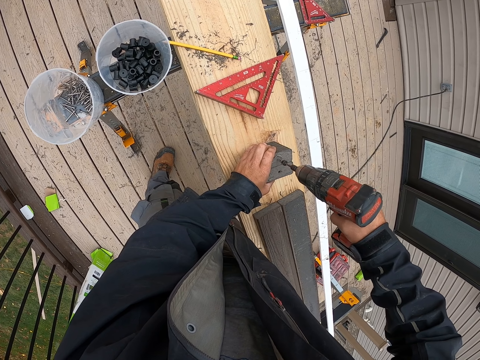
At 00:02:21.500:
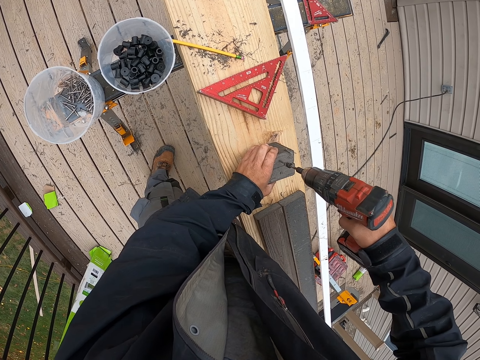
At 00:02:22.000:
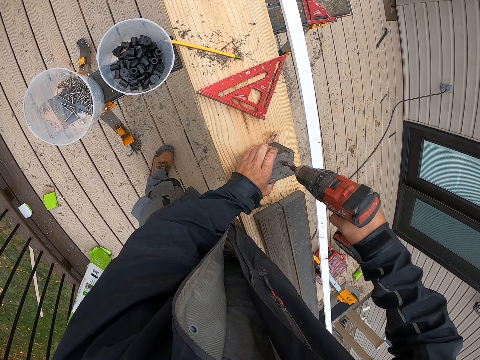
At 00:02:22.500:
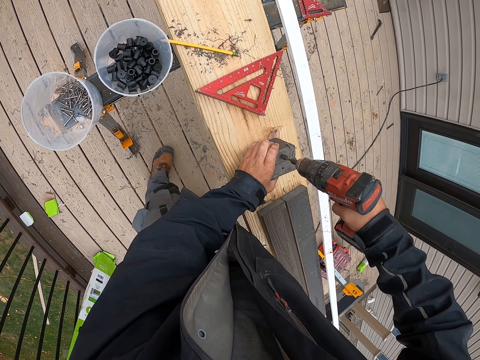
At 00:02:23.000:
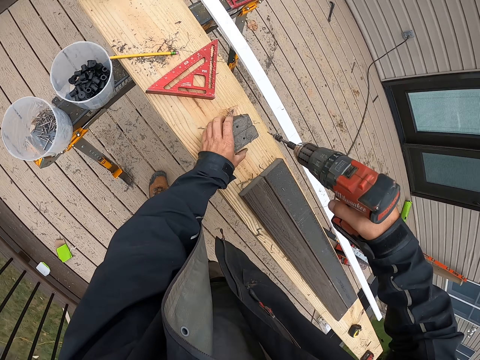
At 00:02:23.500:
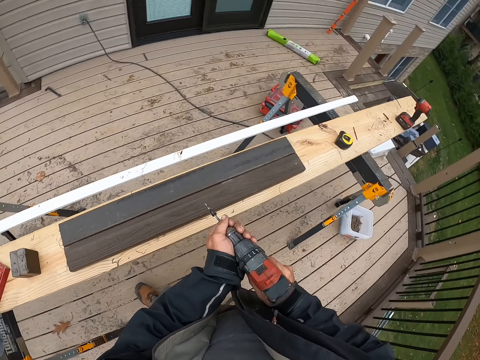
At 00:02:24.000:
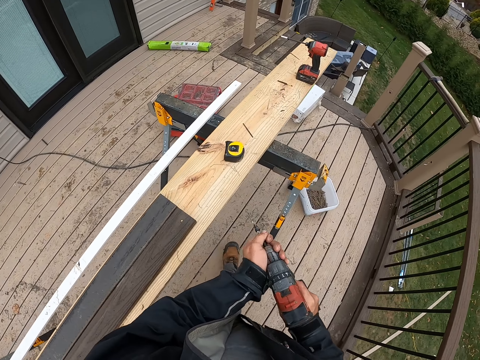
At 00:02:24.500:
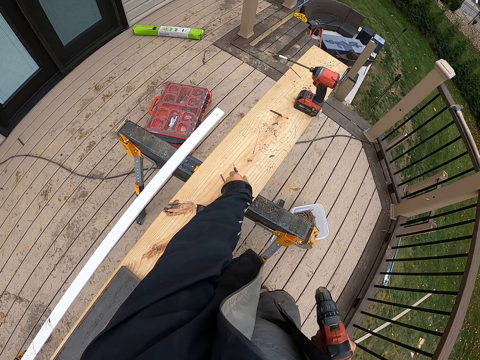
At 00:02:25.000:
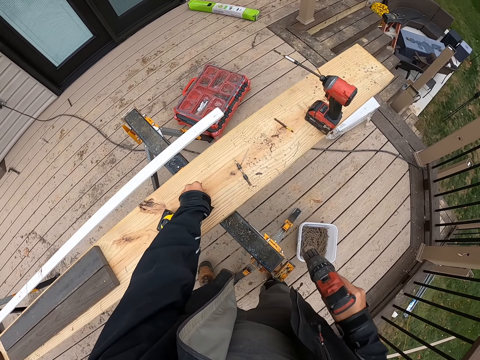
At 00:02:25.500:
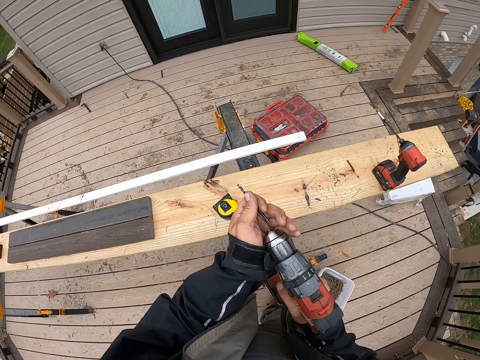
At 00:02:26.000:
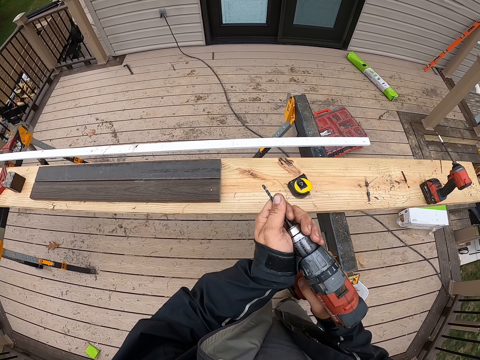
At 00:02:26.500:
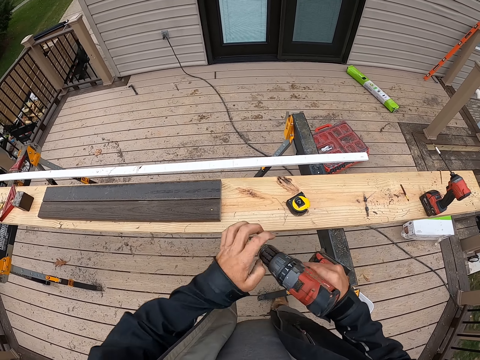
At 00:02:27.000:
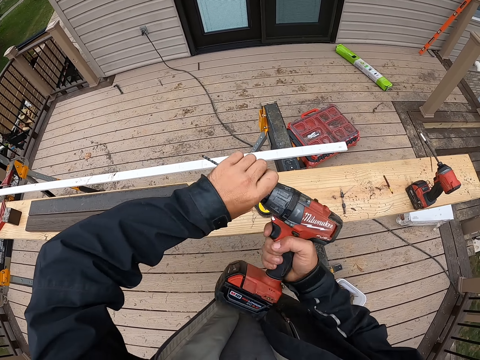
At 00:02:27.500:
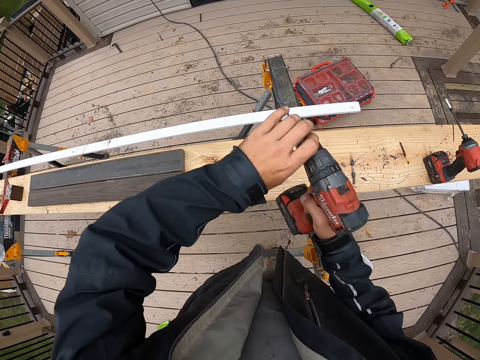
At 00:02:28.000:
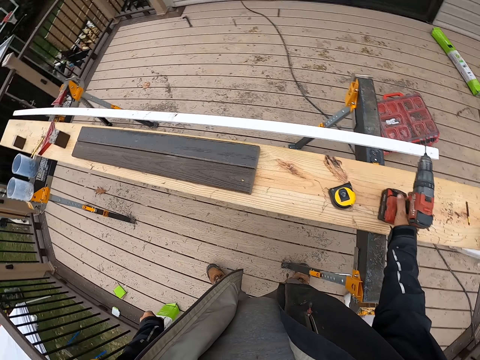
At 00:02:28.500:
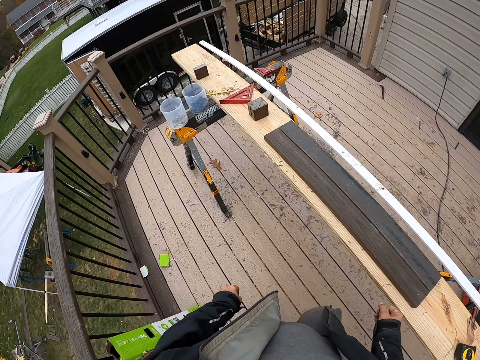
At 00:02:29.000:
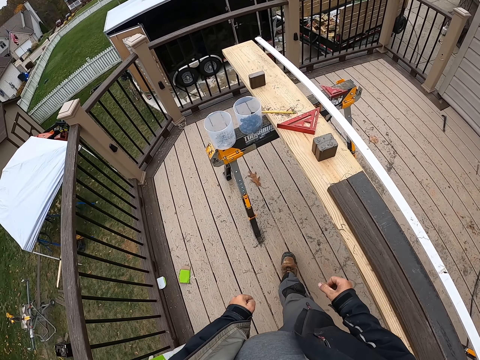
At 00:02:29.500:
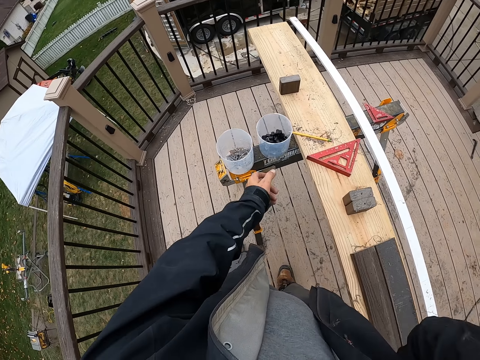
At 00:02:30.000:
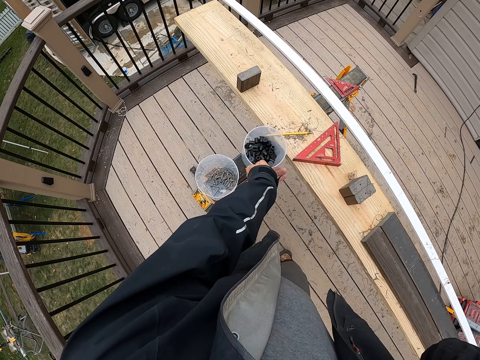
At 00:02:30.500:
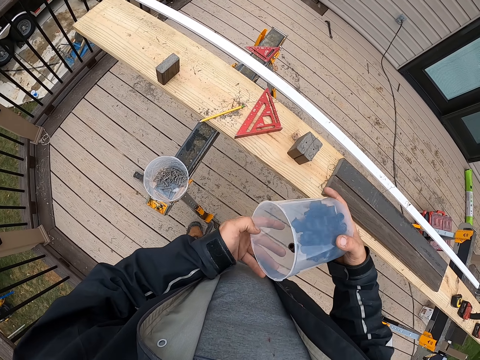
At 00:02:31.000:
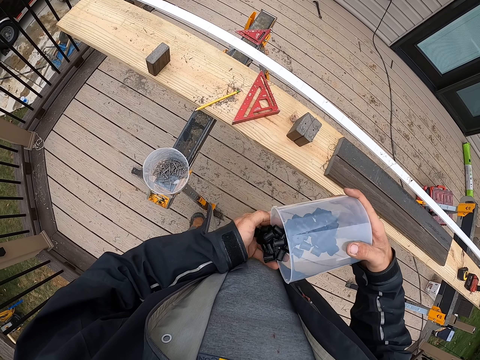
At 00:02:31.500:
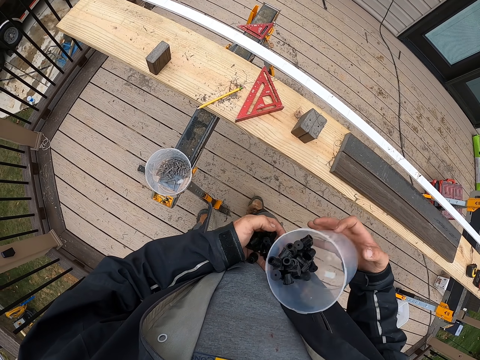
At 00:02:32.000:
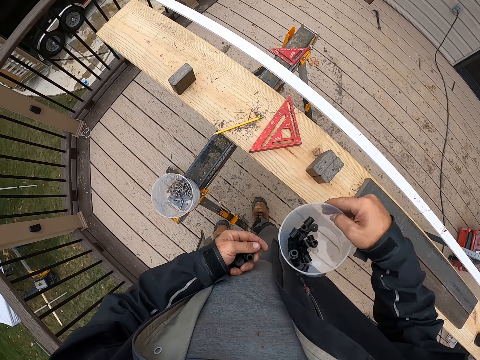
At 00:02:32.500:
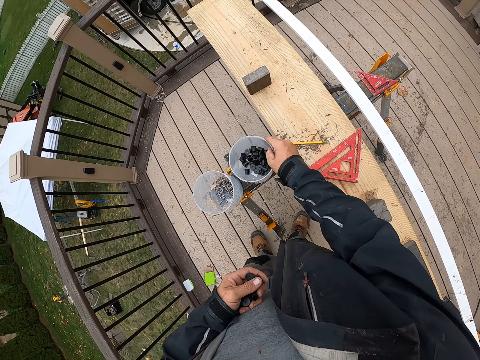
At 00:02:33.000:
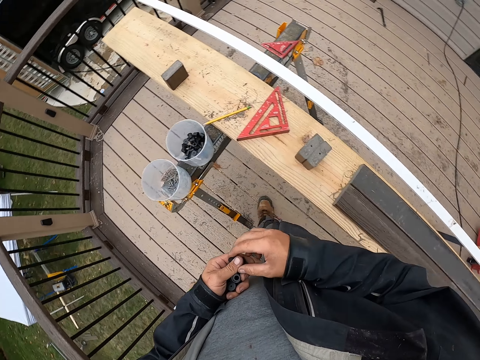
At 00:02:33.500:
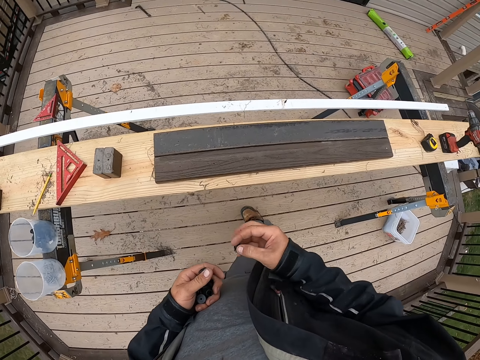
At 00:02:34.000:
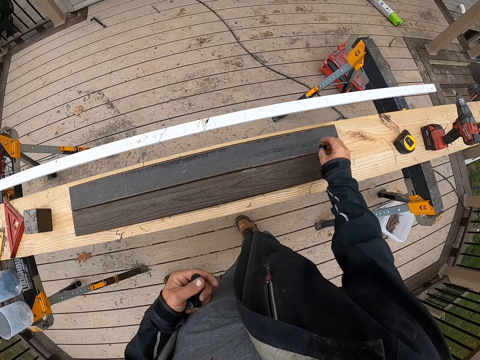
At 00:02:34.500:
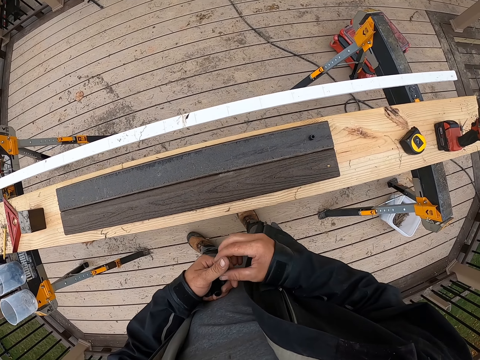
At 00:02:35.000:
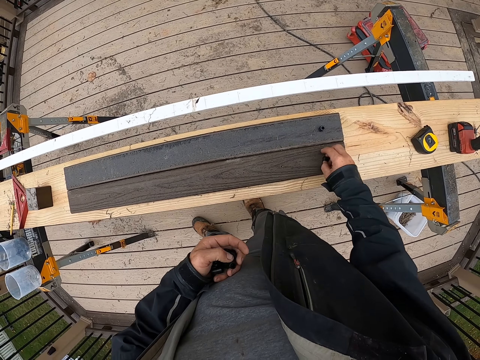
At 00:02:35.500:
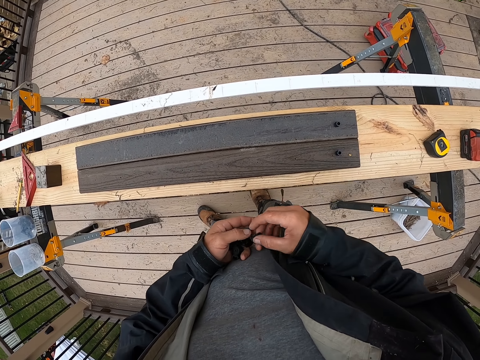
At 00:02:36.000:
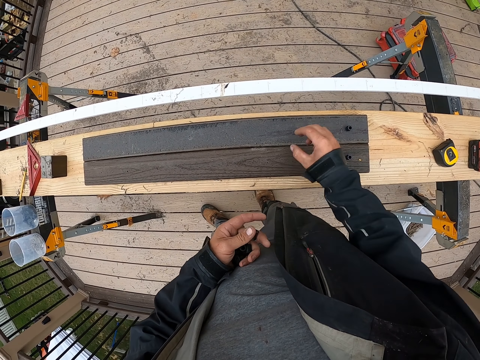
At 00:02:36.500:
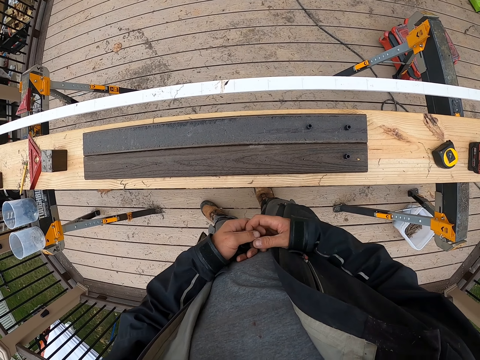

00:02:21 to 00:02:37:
The camera wearer lifts the drill up. They remove the drill. They remove the bit. They pick another bit. They put the bit in the drill. They tighten the drill. They put the drill down. They walk forward. They pick nuts. They pick up the tin. They pour plastic pieces on the hand. They put the tin down. They place the plastic piece on the rail.

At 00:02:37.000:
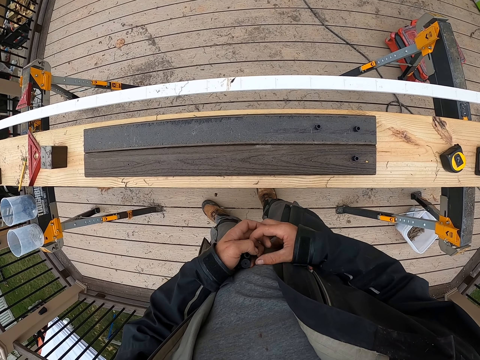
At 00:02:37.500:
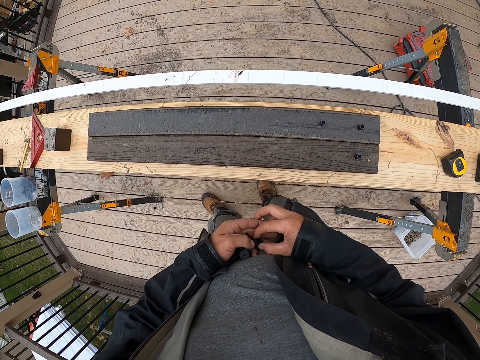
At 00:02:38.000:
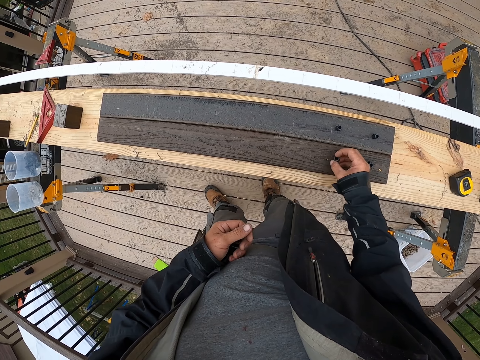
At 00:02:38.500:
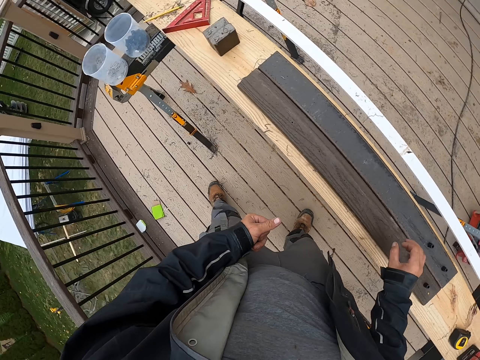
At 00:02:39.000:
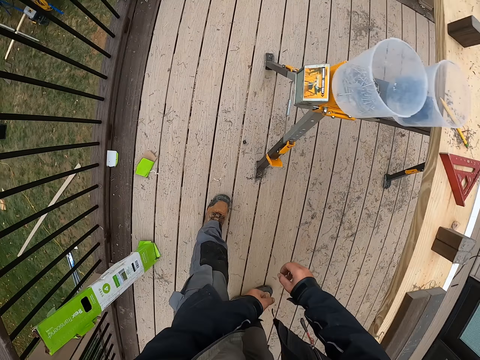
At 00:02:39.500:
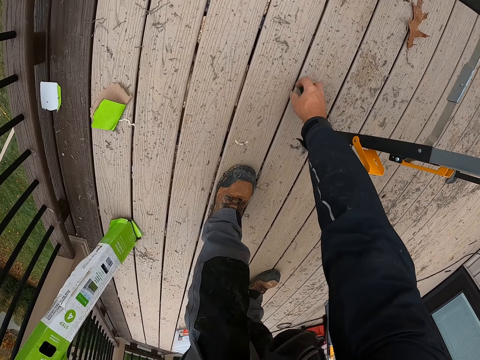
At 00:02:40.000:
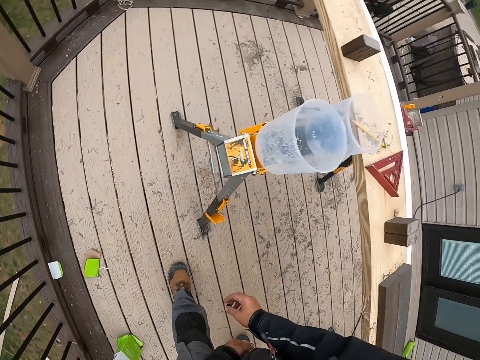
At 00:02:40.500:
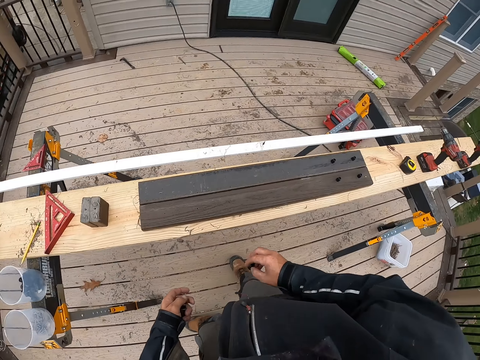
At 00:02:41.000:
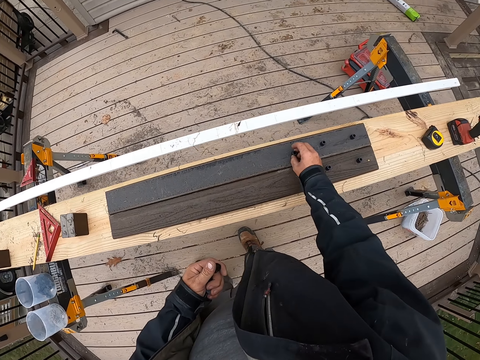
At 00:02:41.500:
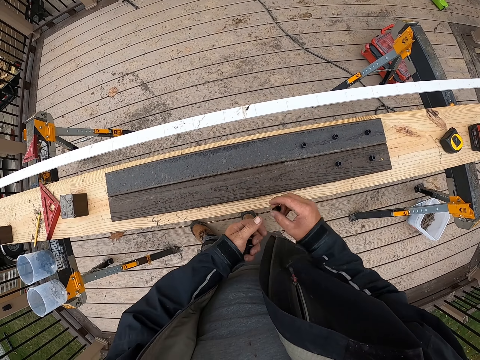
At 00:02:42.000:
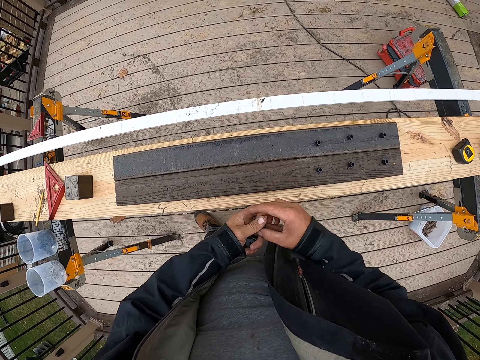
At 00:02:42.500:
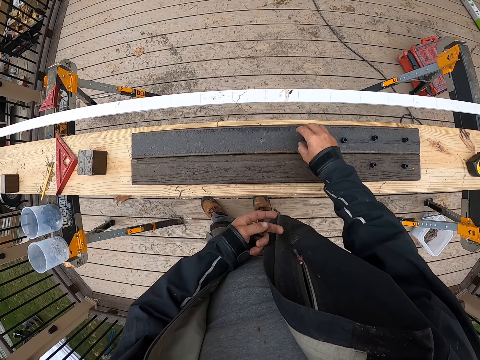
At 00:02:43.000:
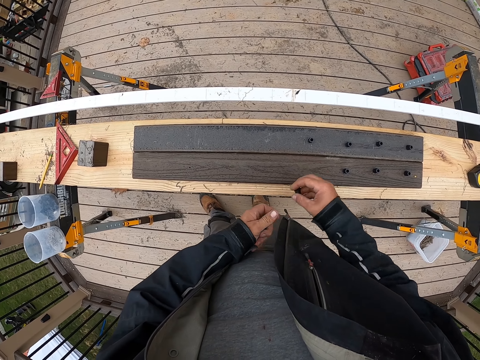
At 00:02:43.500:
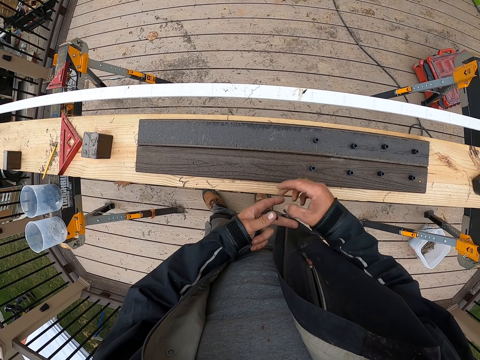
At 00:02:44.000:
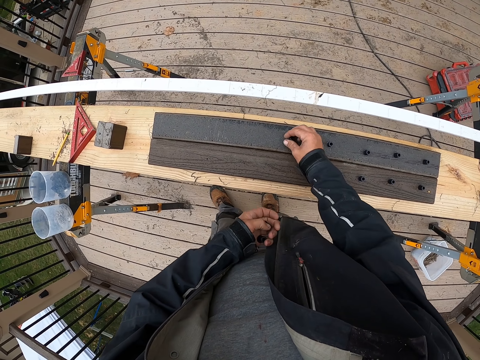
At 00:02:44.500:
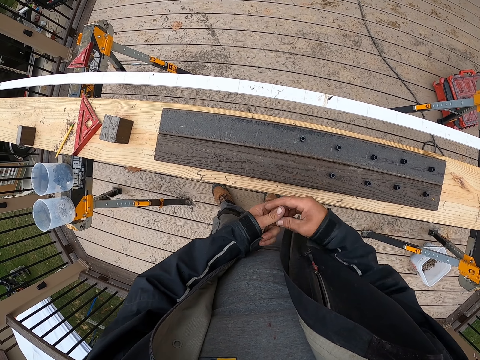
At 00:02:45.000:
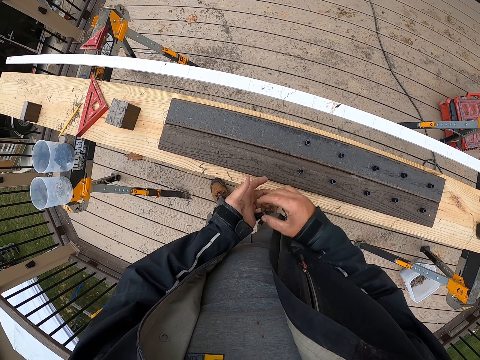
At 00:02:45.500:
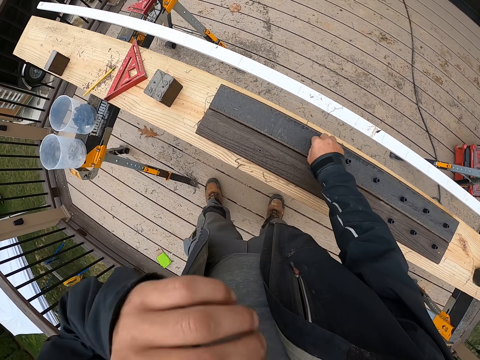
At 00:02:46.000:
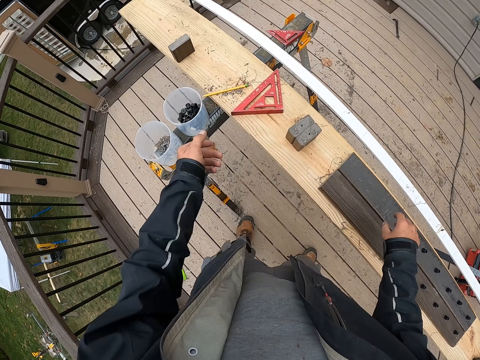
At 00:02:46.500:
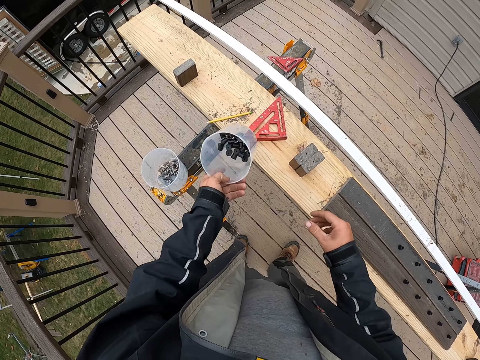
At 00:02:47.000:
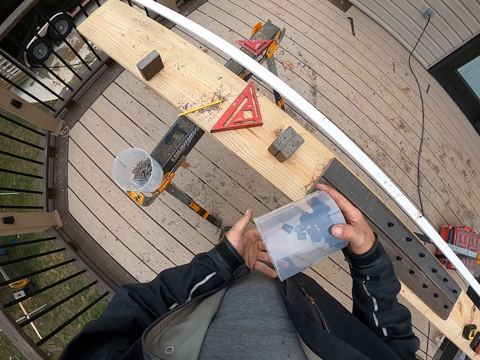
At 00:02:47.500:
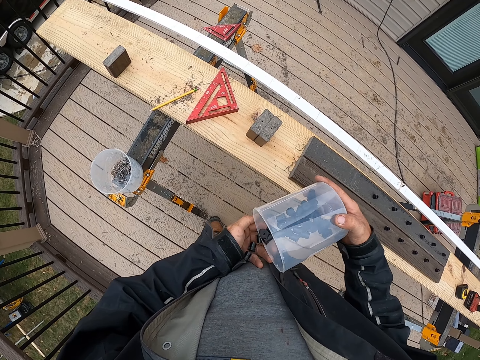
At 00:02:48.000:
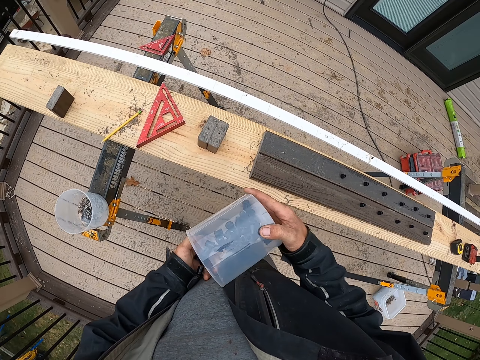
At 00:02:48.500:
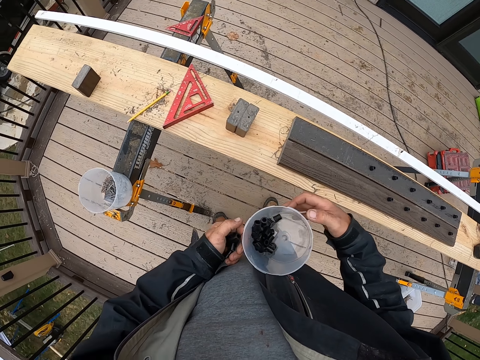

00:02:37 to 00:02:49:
The camera wearer drops the plastic down. They pick up the plastic piece. They place the plastic piece on the rail. They pick up the tin and lift their hand up. They pour plastic pieces on the hand.
